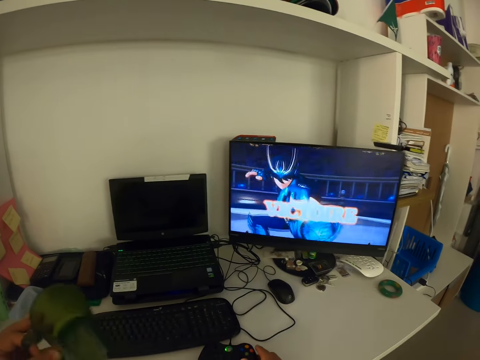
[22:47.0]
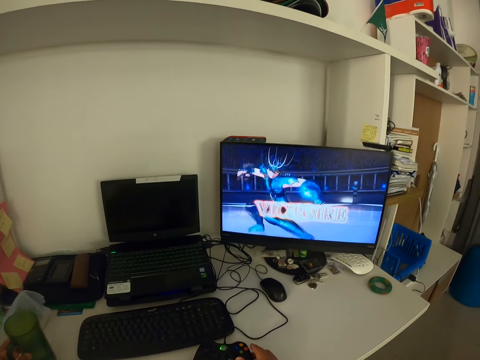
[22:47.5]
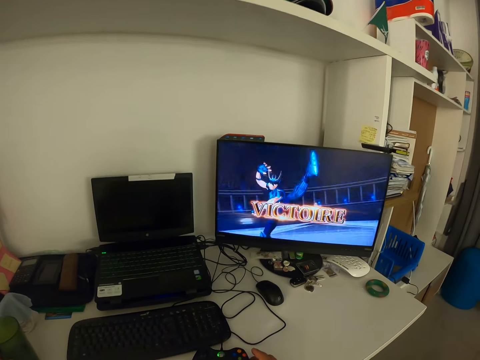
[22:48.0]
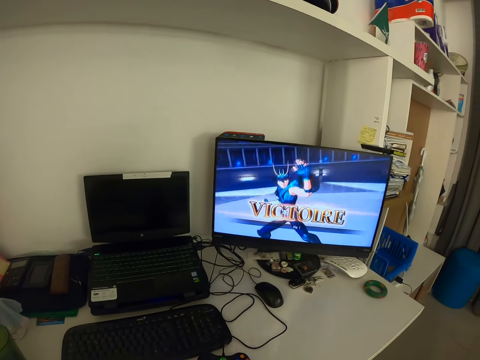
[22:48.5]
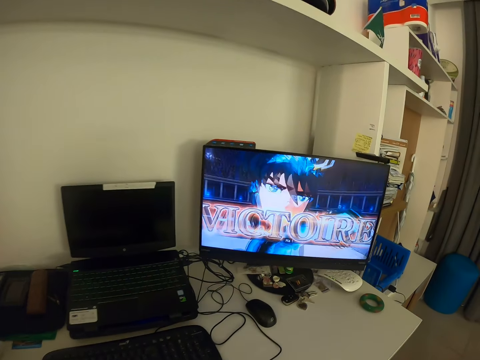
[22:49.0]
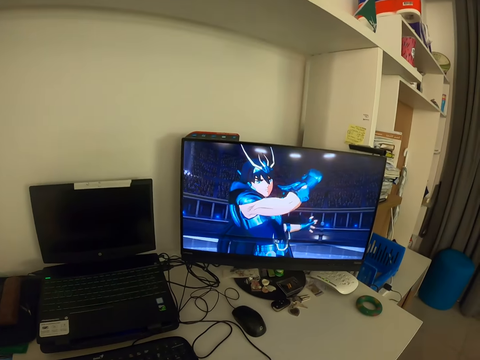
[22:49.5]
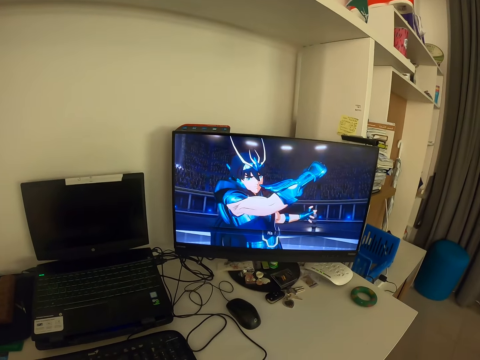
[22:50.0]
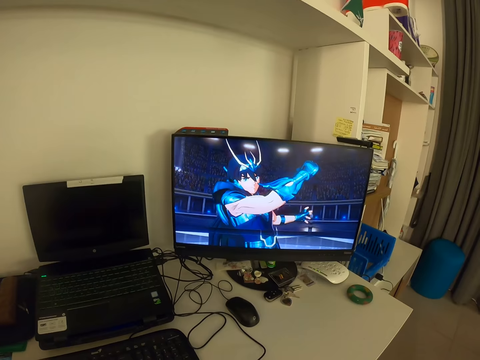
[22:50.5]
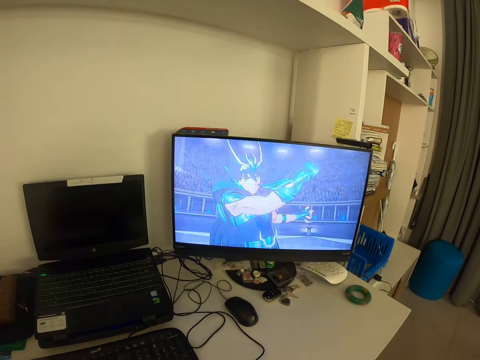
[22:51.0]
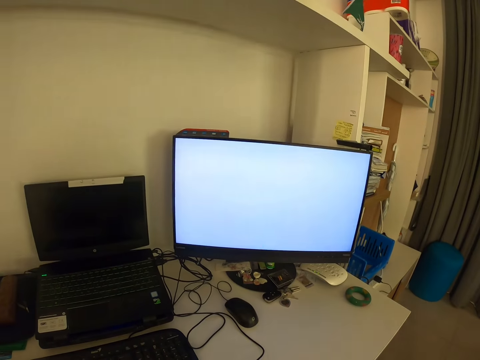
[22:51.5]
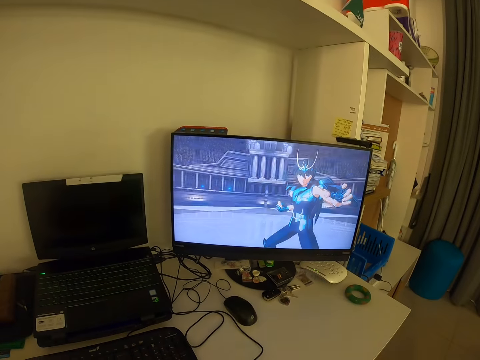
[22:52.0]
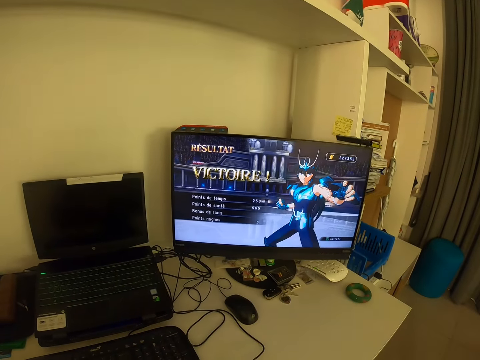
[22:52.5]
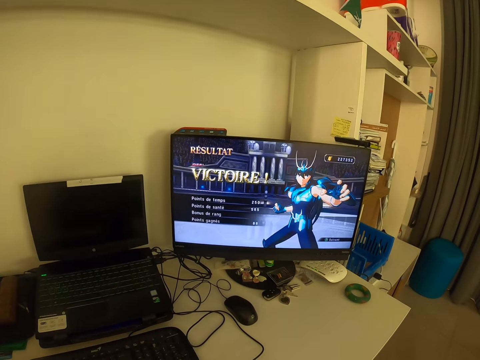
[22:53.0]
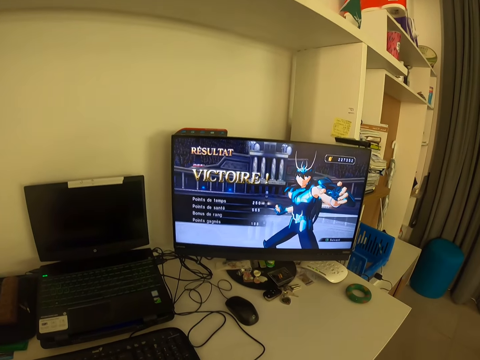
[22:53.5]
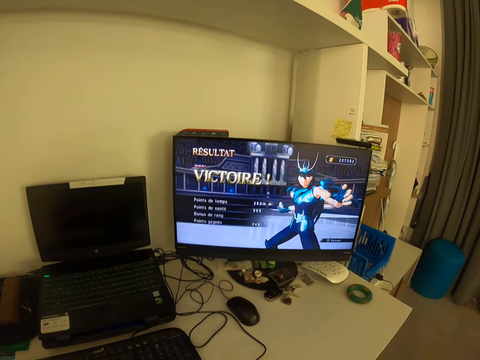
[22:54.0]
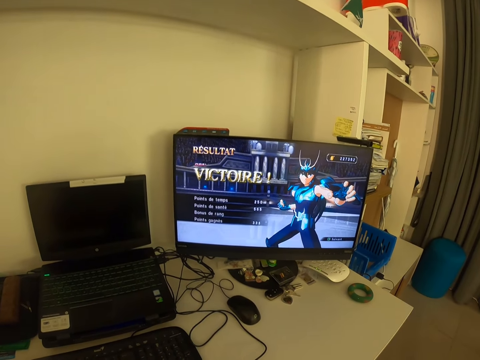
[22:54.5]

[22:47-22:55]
The camera wearer puts a cup on the table. They look at the monitor.

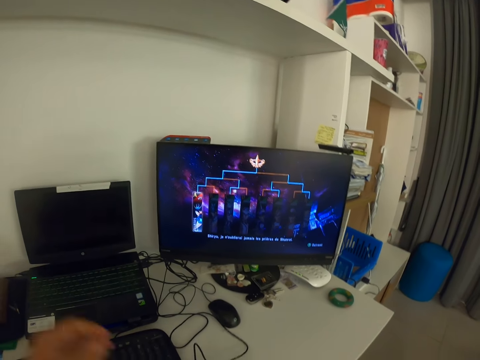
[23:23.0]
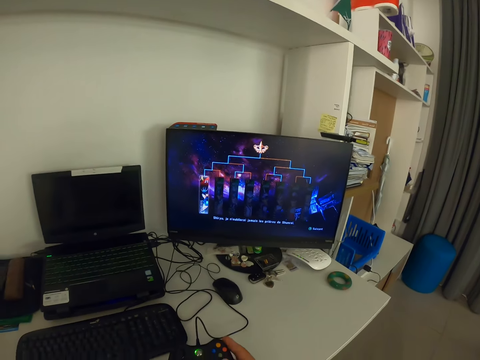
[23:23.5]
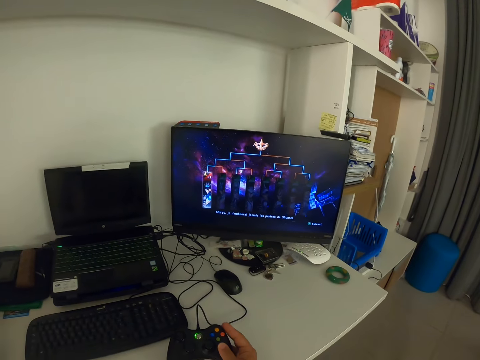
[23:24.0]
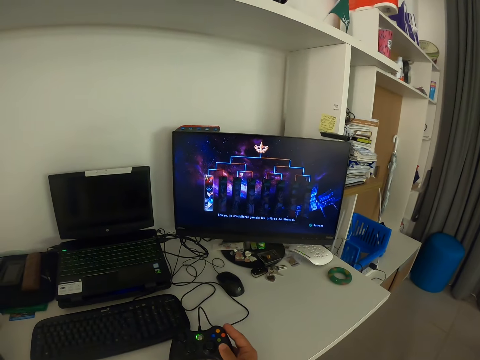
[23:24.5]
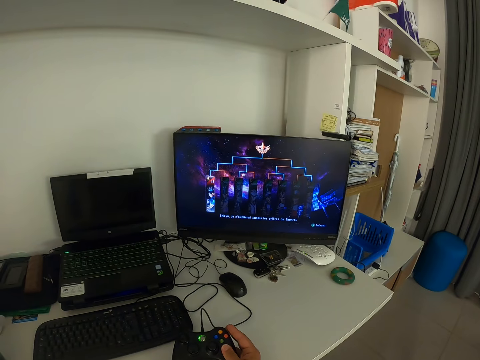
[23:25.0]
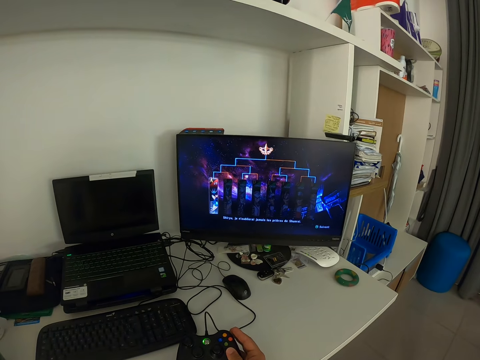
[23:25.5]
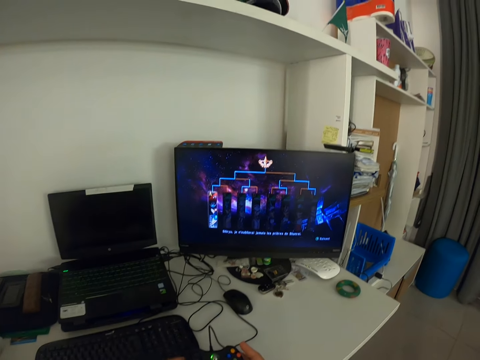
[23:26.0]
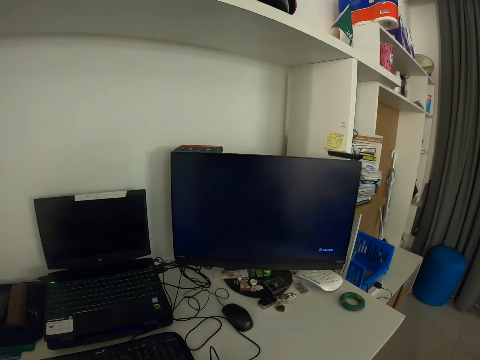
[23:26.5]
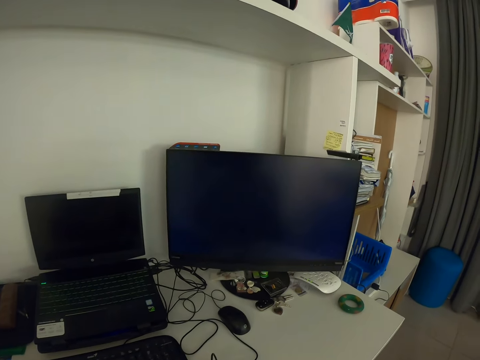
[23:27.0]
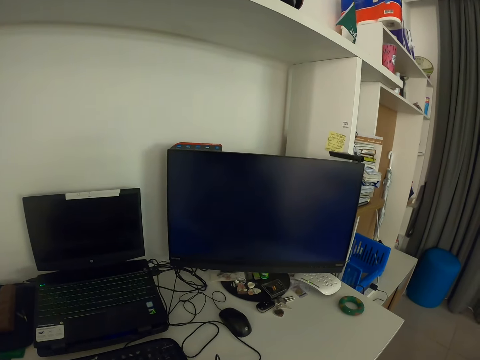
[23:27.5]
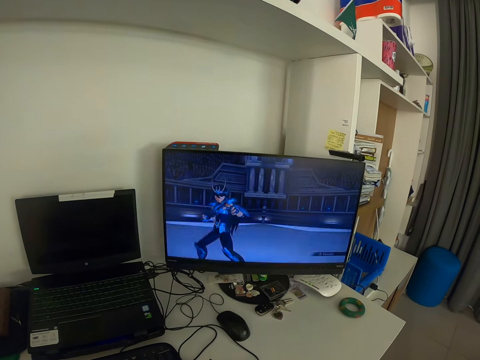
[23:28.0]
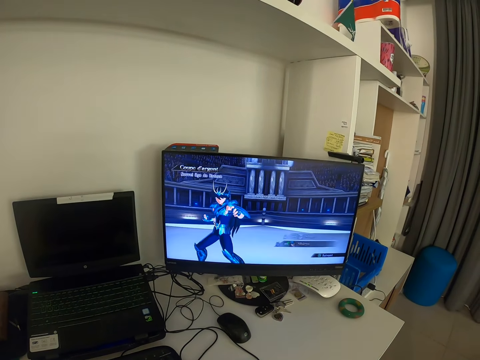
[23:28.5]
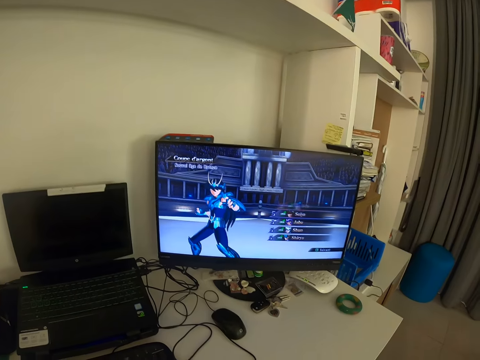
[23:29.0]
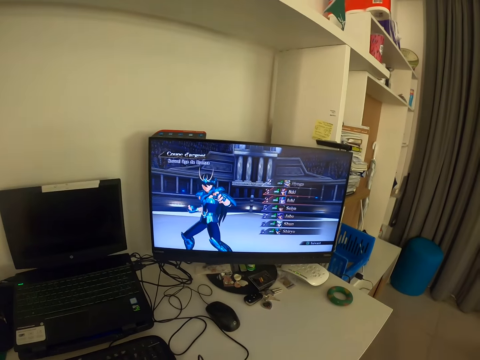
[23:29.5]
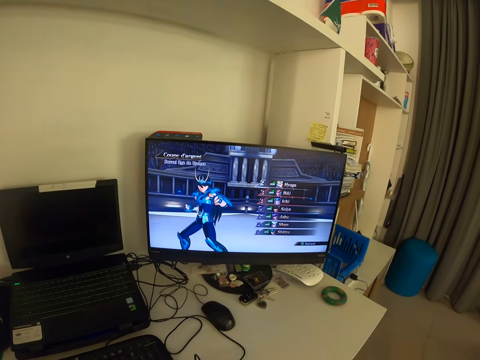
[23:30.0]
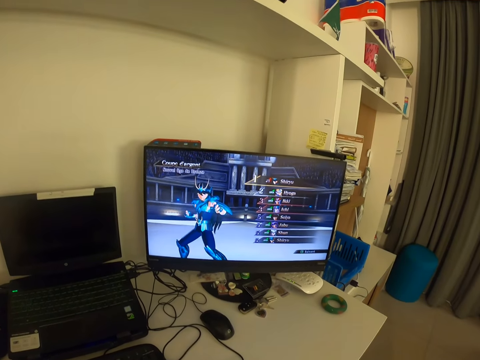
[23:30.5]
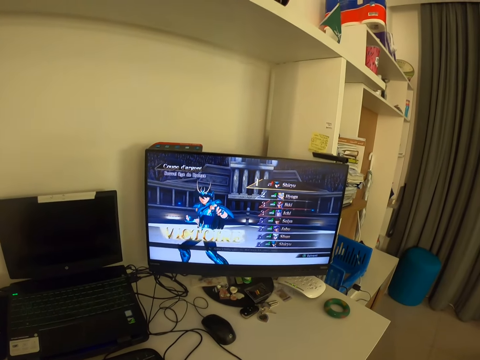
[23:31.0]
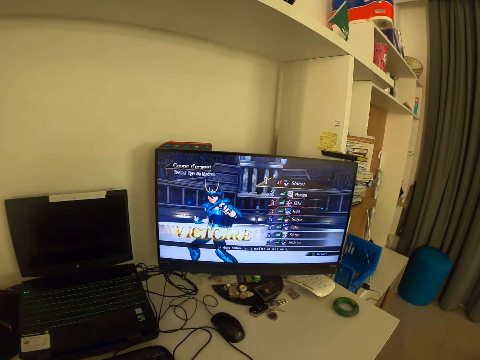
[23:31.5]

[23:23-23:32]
The camera wearer moves his left hand. He looks at the monitor.

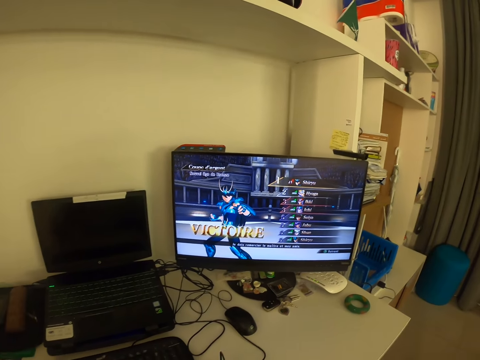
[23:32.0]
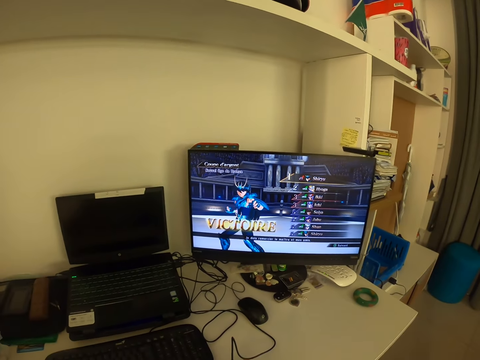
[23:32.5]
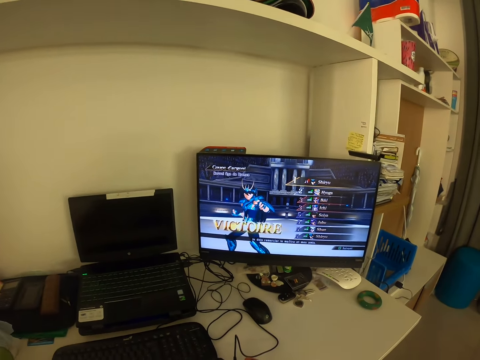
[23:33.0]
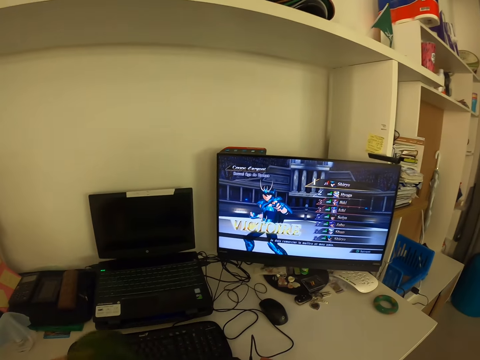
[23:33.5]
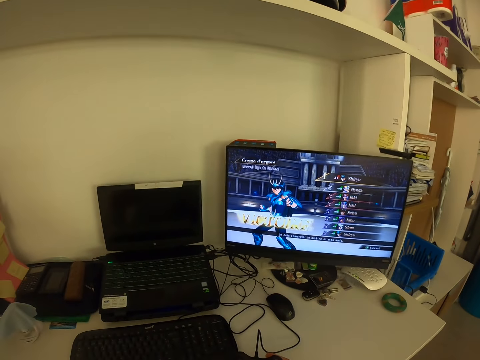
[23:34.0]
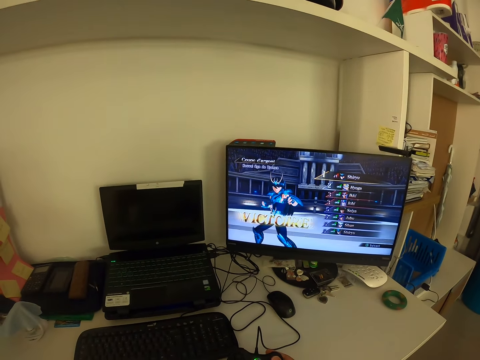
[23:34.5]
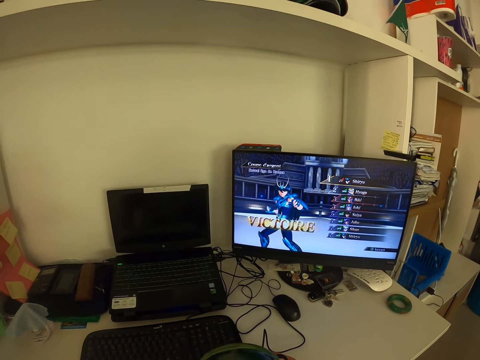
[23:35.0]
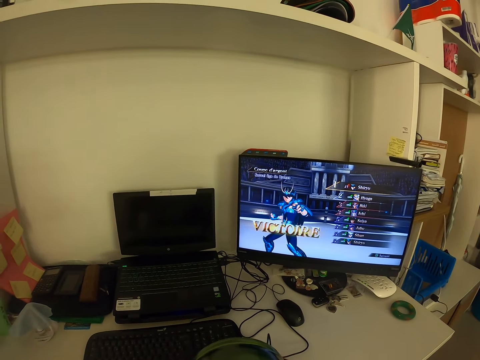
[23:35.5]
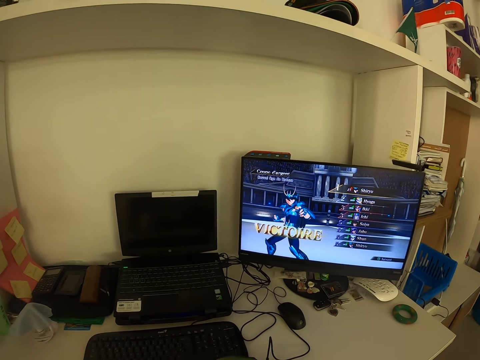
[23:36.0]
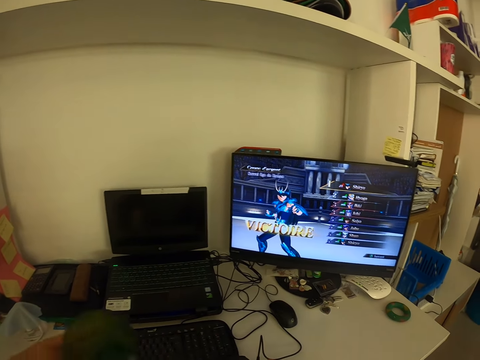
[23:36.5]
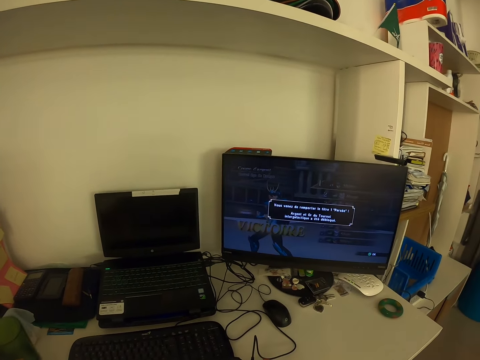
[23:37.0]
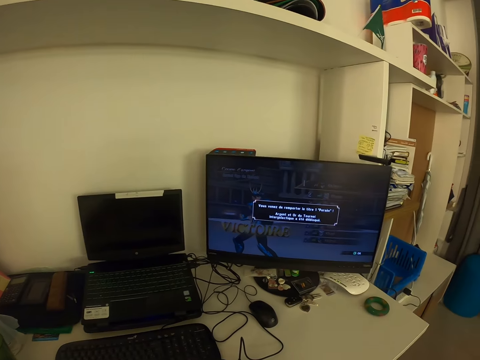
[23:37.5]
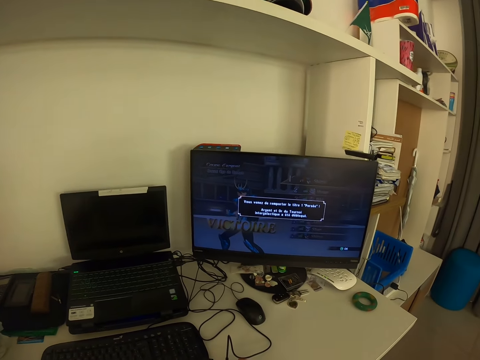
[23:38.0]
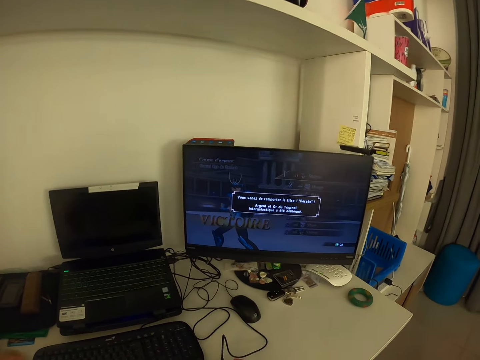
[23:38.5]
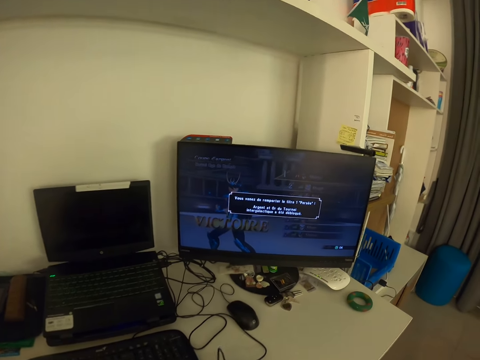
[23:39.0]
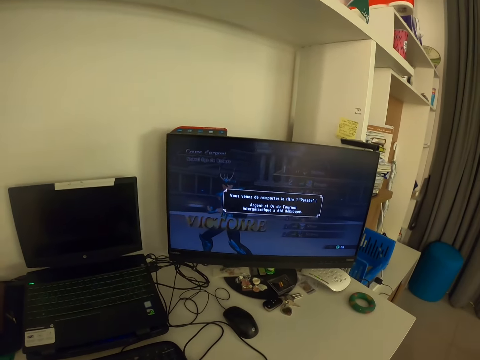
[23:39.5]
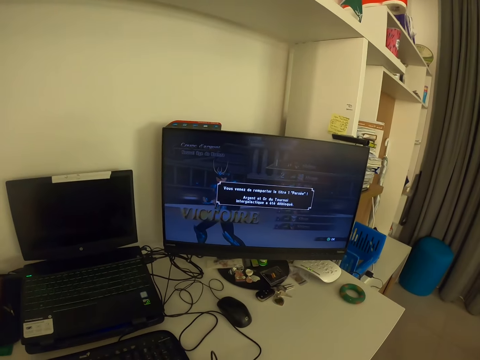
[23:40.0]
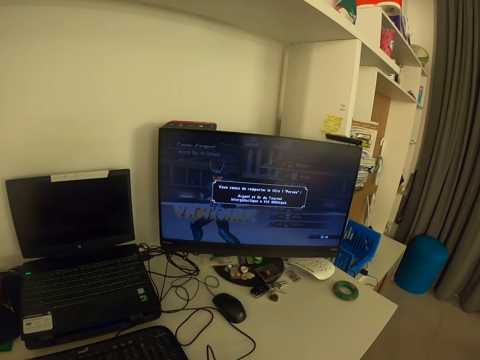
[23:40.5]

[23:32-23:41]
The camera wearer drinks from a cup. They look at the monitor.
